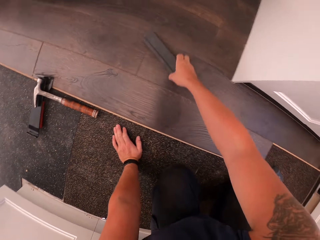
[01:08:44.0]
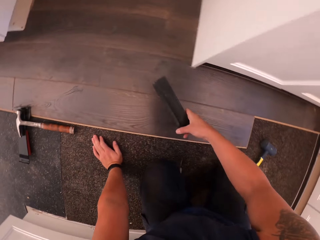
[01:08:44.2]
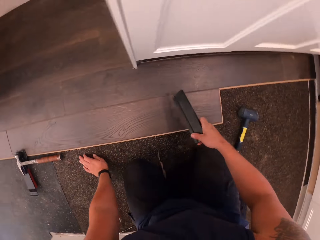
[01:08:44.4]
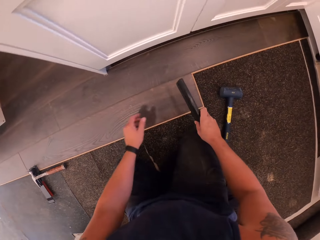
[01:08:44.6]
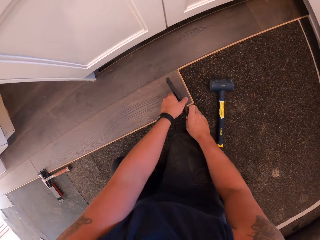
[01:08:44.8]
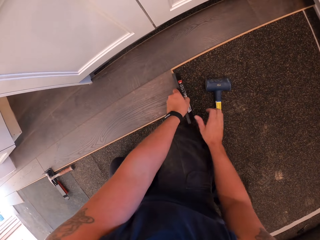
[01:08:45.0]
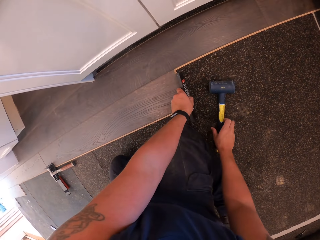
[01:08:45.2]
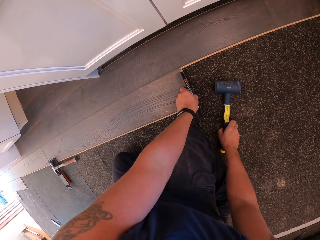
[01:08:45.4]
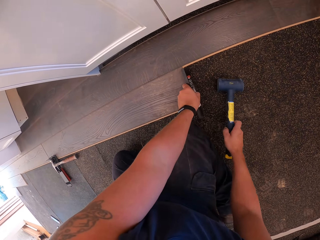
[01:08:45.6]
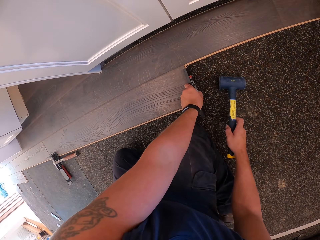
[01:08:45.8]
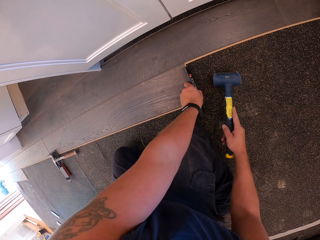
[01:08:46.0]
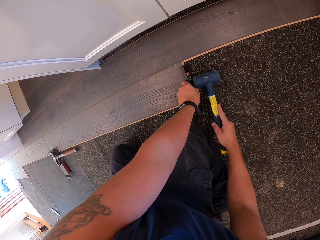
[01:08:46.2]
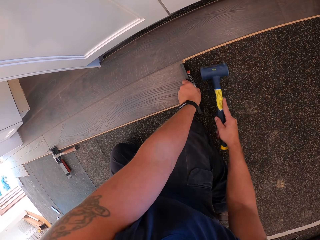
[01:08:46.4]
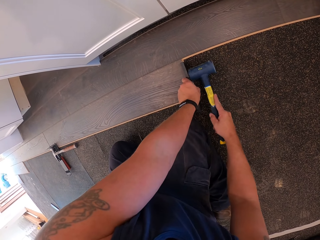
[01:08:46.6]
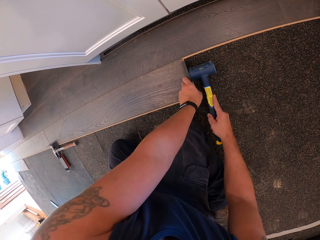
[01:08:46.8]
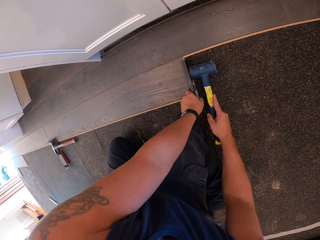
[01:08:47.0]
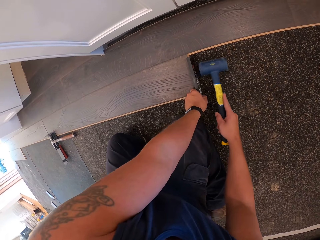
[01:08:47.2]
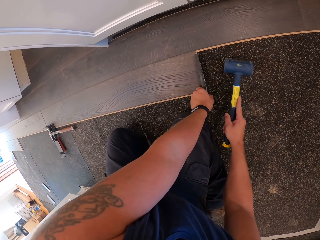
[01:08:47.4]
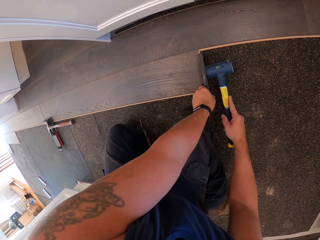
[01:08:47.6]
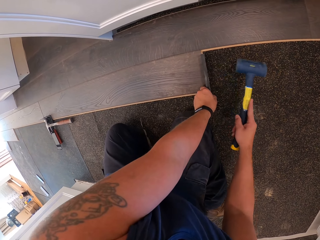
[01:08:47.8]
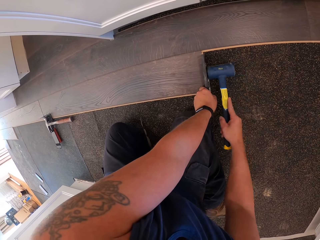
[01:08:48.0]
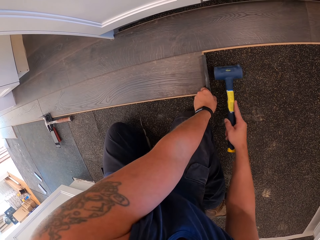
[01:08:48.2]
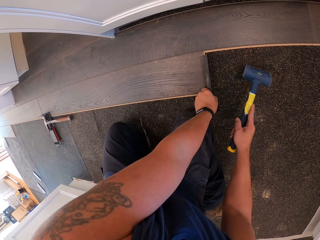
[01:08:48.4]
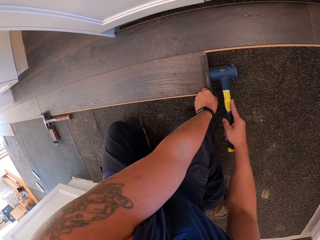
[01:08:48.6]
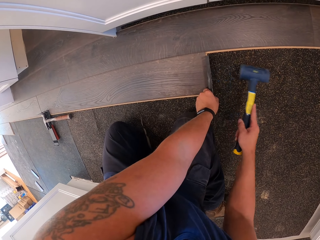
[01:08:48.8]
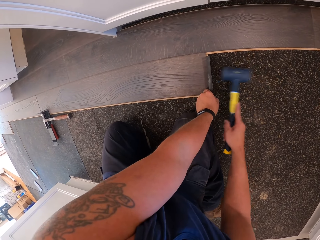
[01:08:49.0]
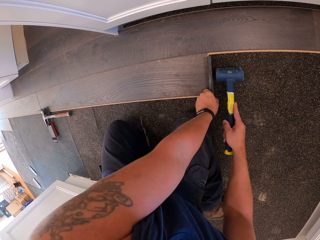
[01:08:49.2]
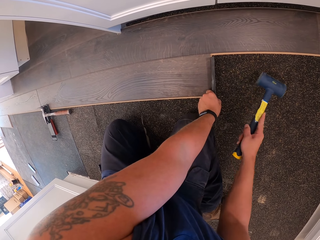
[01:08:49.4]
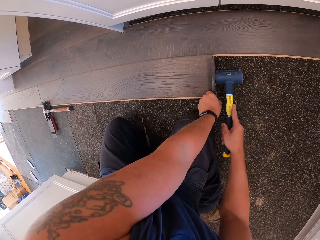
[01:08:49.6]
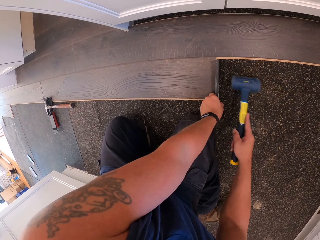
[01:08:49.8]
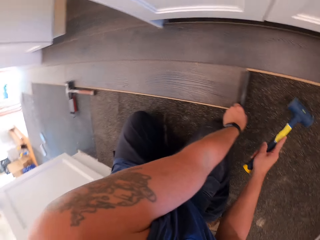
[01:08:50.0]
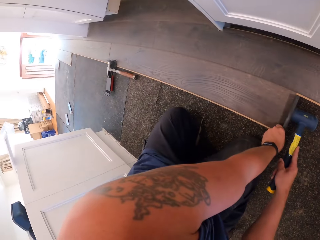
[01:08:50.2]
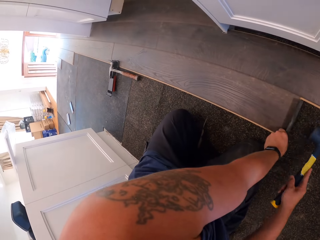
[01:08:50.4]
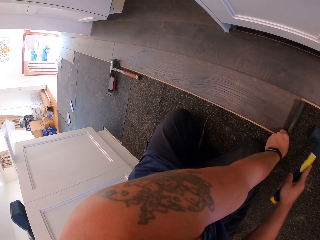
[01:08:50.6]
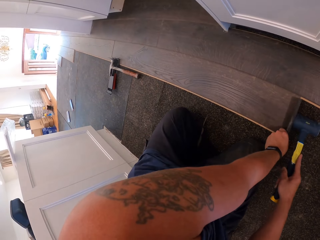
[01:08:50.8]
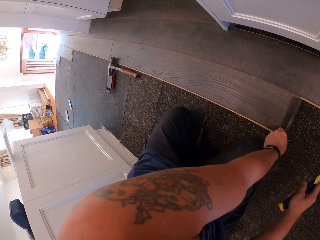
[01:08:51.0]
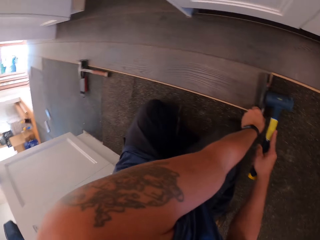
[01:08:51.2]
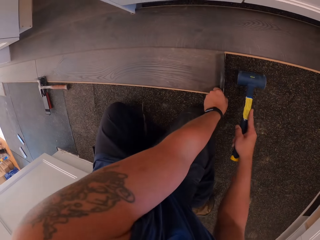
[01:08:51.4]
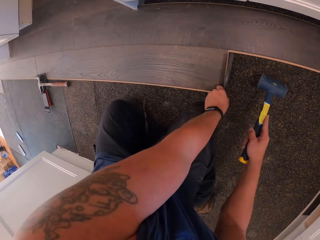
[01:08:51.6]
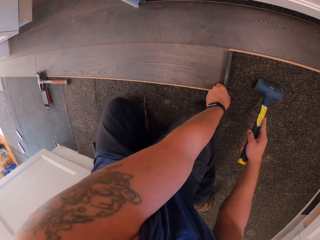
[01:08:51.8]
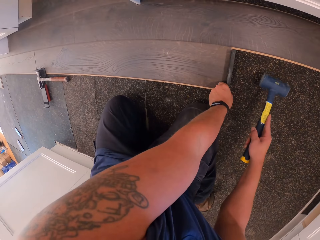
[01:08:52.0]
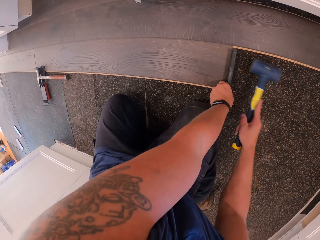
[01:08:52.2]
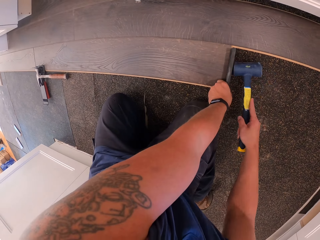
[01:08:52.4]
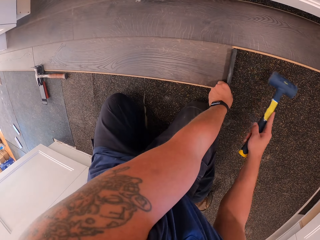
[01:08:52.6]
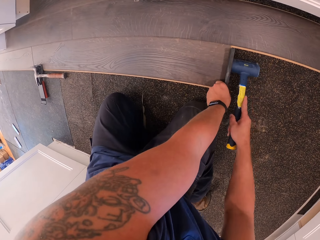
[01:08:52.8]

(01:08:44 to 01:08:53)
The camera wearer picks up the tapping block on the floorboard with his right hand. He passes the tapping block from his right hand to his left hand. He sets the tapping block on the edge of the floorboard. He picks up the soft mallet hammer on the vapor barrier paper with his right hand. He hits the tapping block on the floorboard with the mallet.

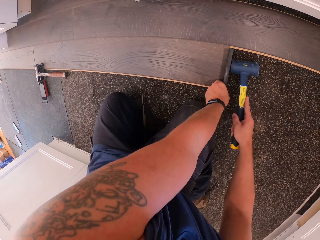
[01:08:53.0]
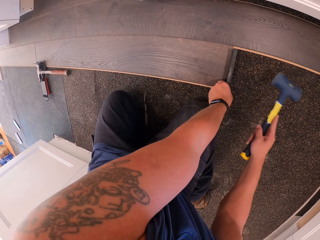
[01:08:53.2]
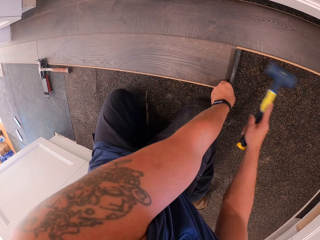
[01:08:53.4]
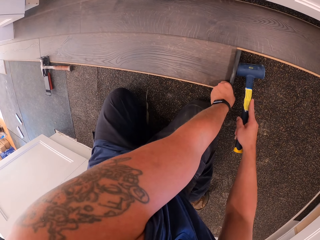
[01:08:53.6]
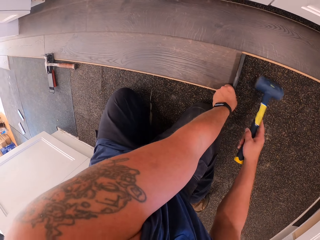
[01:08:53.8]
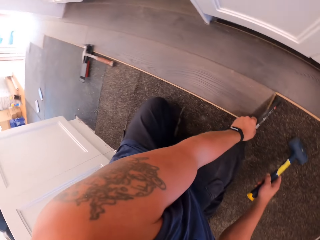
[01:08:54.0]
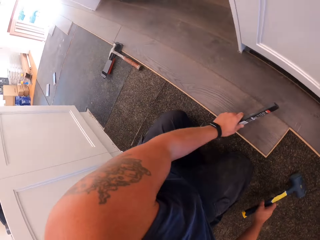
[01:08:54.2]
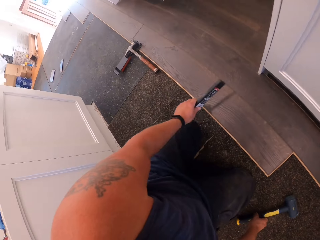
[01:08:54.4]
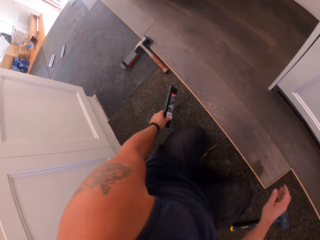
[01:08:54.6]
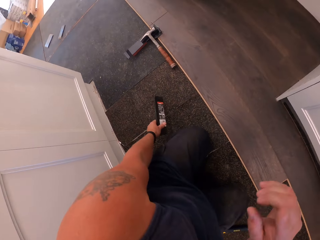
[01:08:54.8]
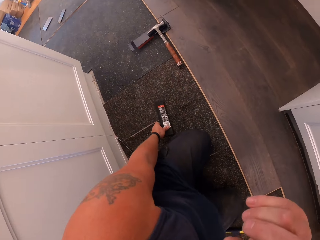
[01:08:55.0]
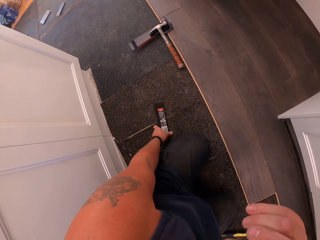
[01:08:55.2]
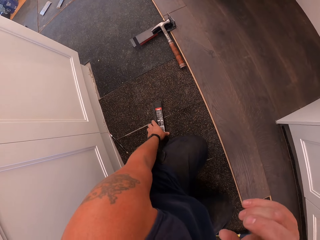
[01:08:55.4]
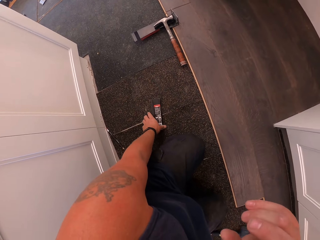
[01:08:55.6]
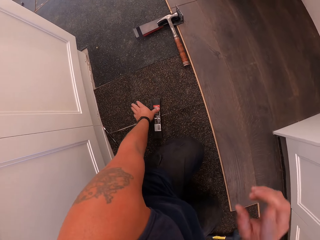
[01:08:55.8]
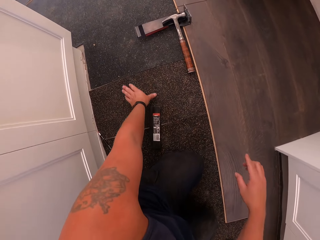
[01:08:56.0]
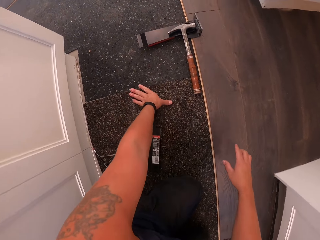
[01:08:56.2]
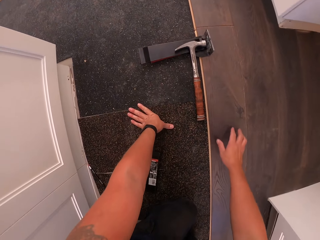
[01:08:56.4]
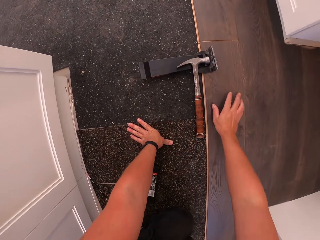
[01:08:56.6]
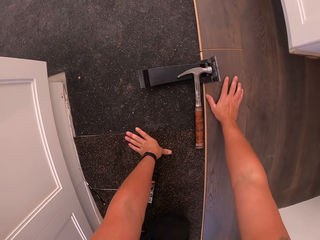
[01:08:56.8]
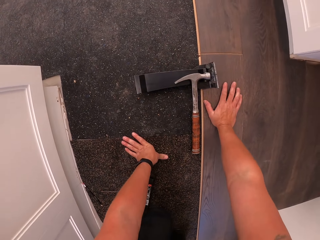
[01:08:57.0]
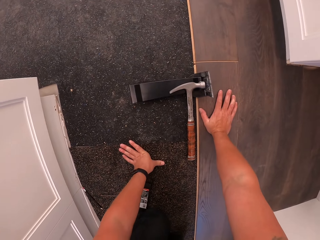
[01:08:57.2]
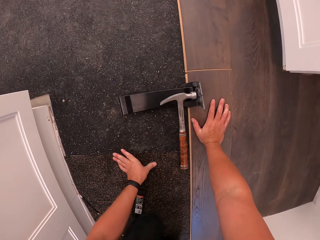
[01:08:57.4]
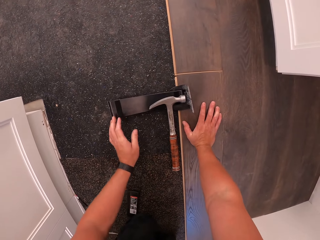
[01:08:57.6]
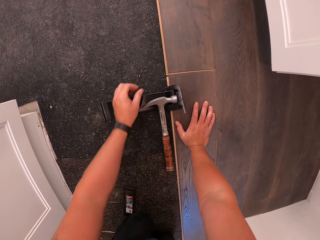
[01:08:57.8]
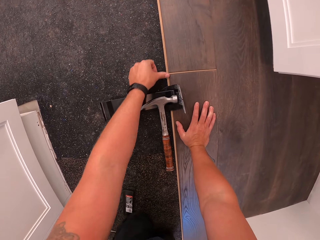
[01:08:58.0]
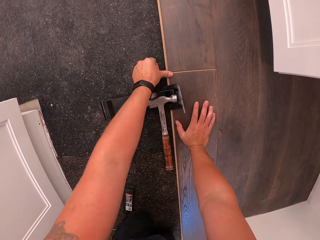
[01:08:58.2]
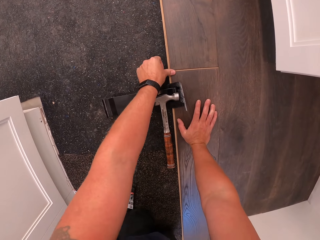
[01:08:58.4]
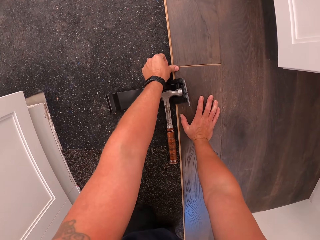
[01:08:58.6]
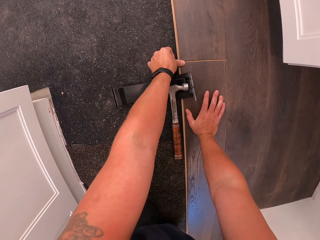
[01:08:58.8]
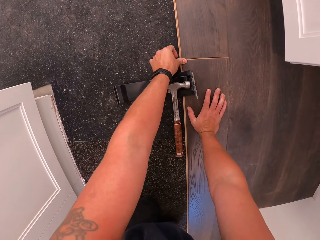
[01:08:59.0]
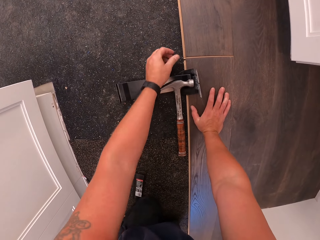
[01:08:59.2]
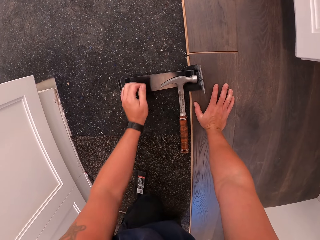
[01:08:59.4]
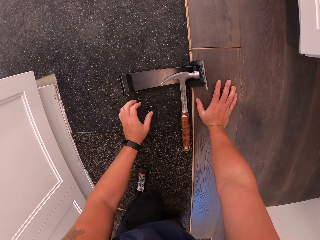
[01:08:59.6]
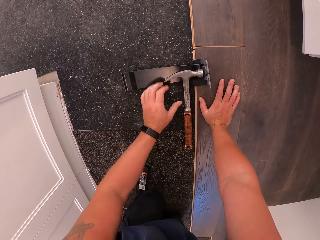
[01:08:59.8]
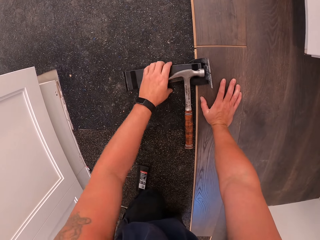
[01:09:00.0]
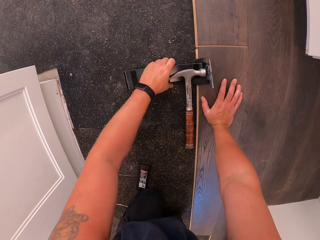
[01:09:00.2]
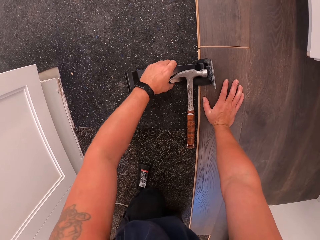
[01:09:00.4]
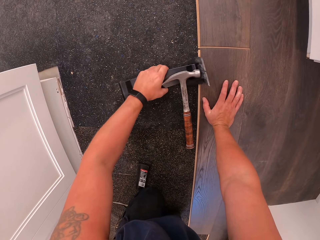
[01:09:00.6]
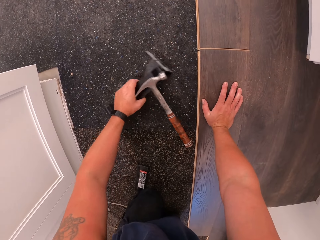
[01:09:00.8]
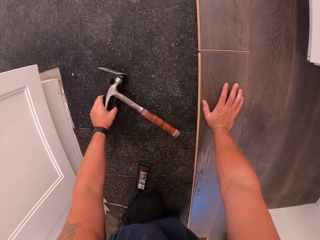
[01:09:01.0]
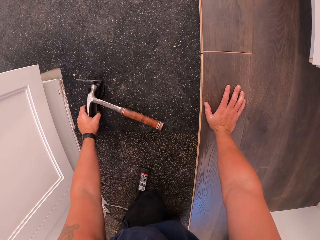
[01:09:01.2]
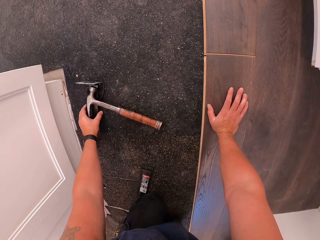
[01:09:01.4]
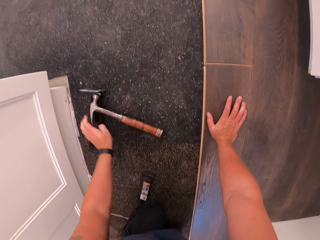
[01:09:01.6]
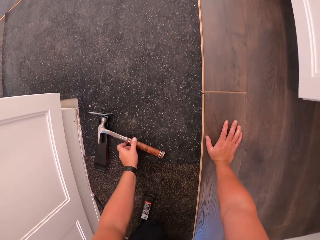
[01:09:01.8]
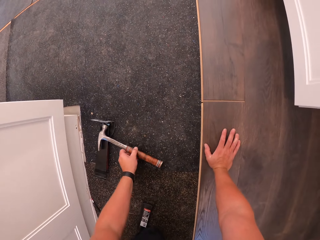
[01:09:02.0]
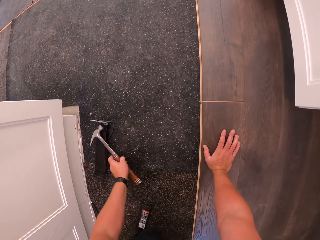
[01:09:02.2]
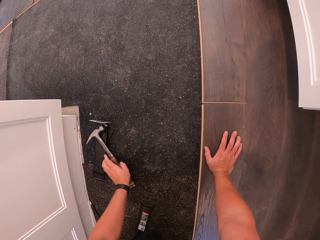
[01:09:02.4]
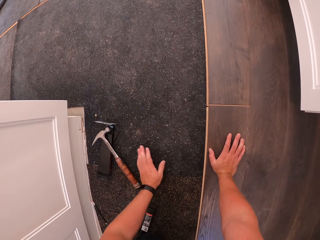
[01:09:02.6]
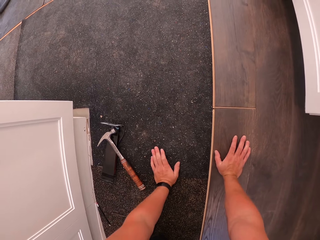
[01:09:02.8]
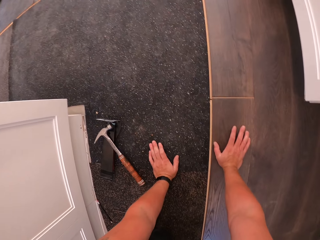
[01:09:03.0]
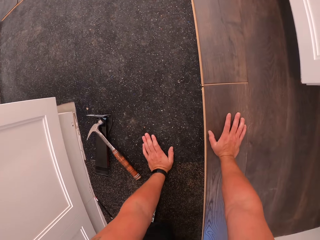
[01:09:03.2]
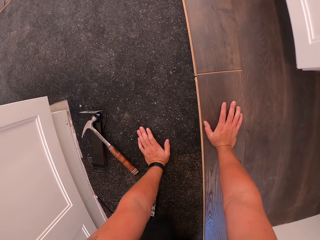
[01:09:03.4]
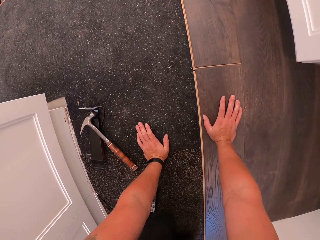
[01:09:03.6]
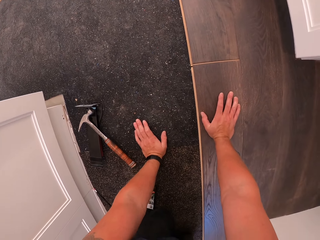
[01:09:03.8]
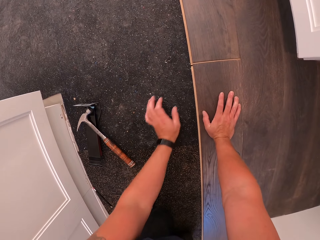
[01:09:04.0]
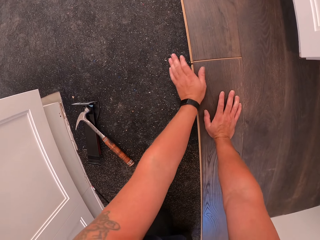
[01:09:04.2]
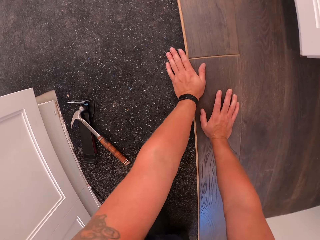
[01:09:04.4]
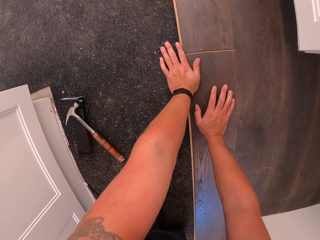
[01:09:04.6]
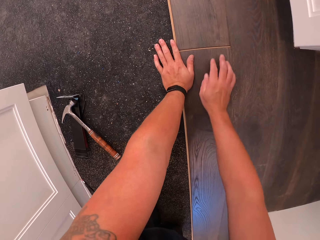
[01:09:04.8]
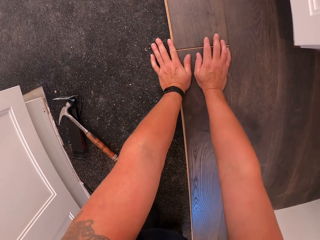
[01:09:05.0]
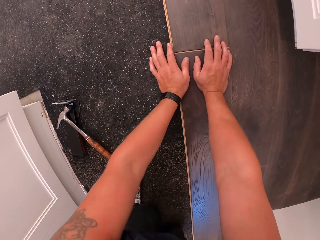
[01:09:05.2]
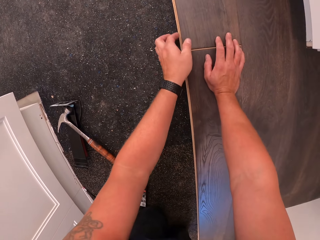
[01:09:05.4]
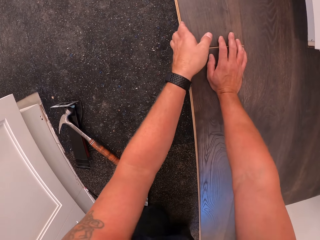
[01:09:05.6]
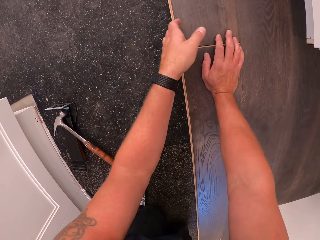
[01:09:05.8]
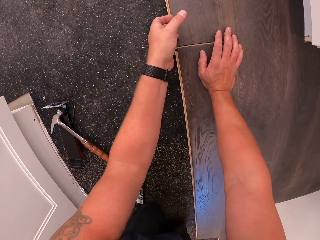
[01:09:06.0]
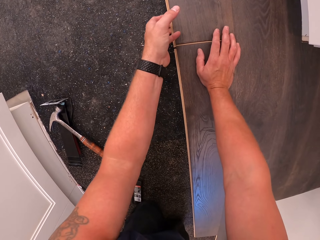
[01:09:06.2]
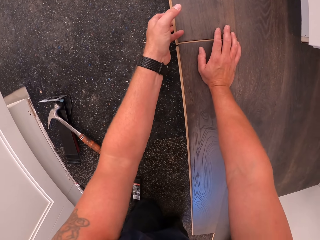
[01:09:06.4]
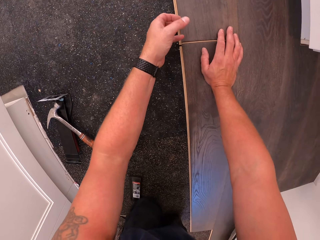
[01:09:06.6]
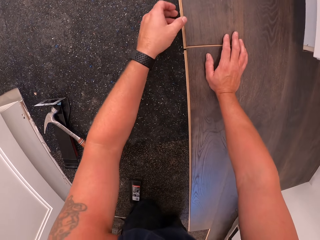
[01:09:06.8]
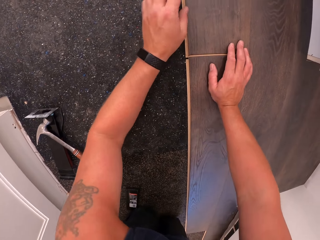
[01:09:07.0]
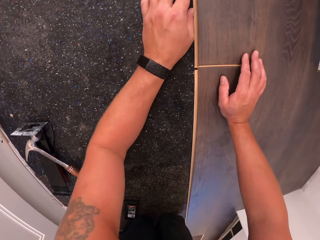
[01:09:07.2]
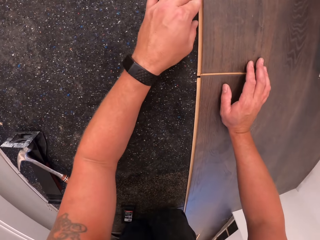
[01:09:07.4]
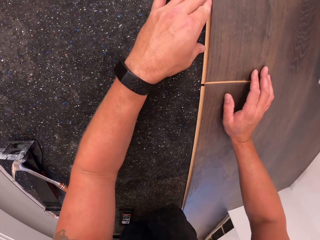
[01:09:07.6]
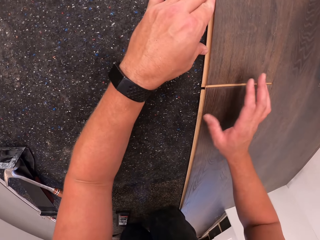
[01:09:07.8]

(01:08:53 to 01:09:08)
The camera wearer drops the mallet or soft mallet hammer on the vapors barrier paper with his right hand. He touches his face with his right hand. He lifts the hand. He drops the tapping block on the vapors barrier paper with his left hand. He puts the hand on the wood, and presses the wood with the finger. He moves the pull bar, claw hammer and scraper on the vapors barrier paper with his left hand. He picks the tools, puts the tools on the ground, moves the soft mallet hammer, and puts the hand on the ground. He adjusts the floorboard with both hands. He puts the hands on the wood.
